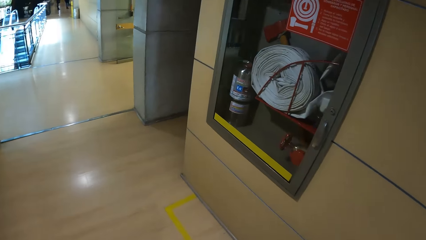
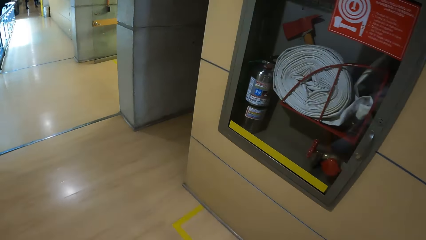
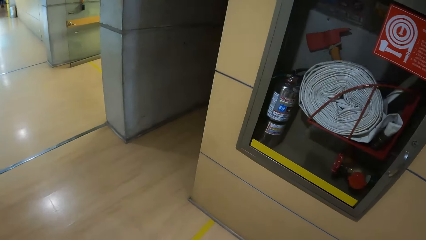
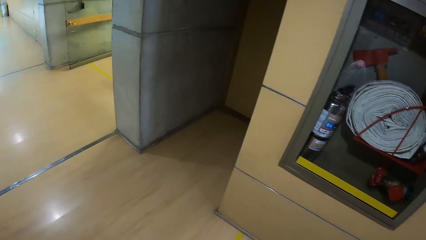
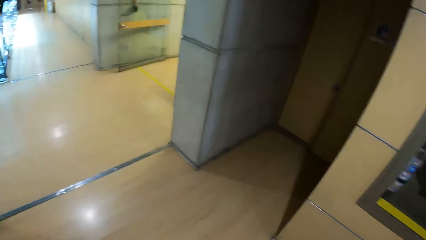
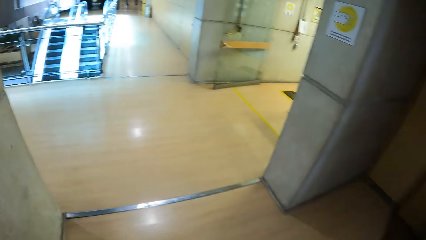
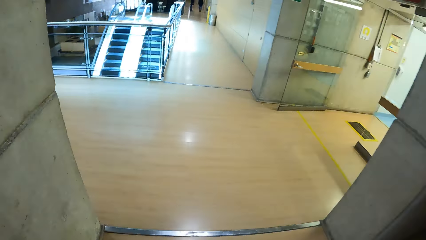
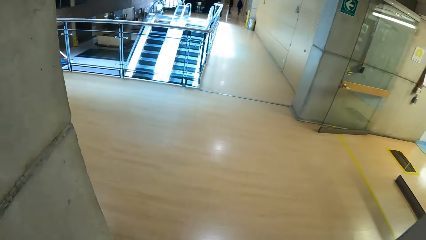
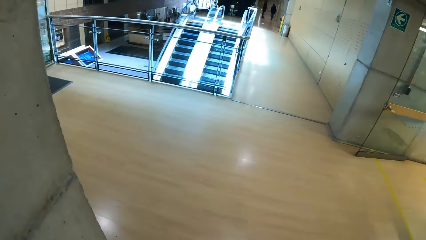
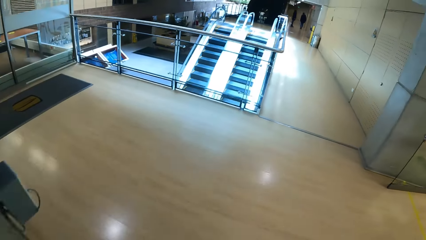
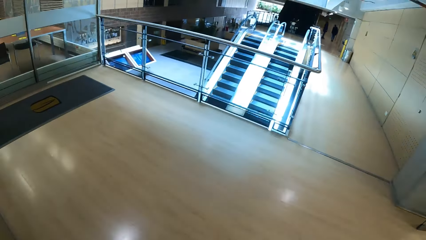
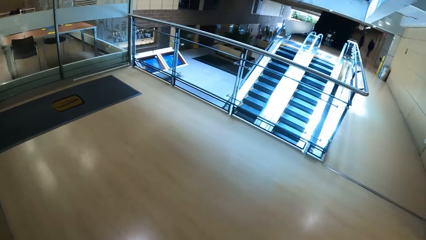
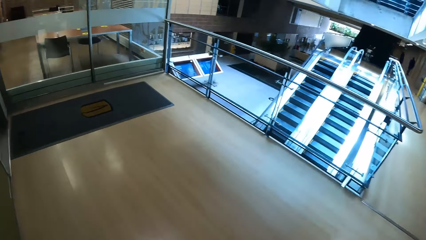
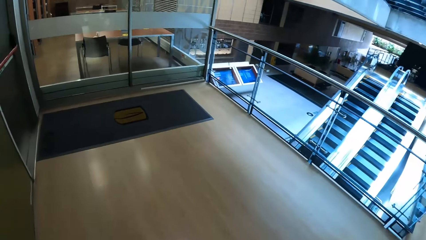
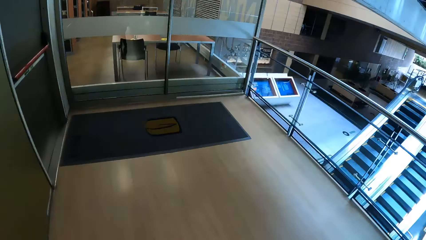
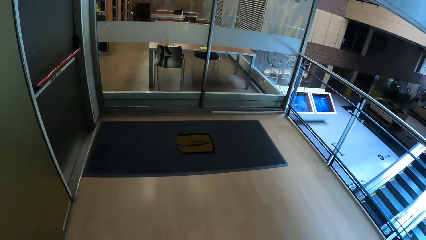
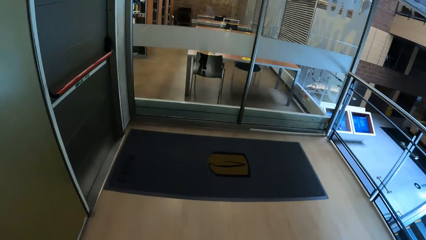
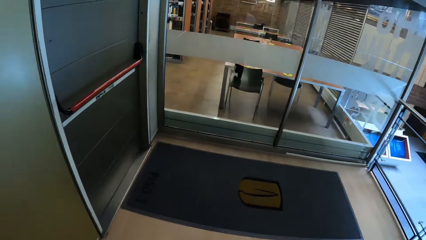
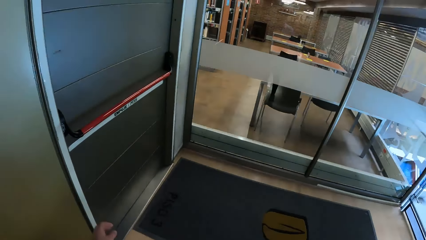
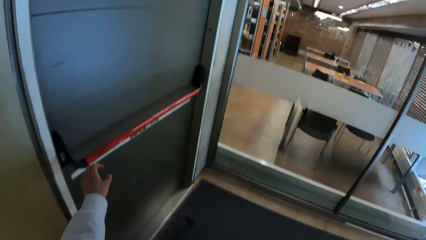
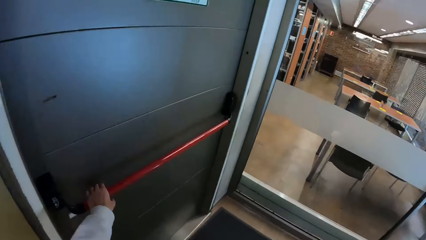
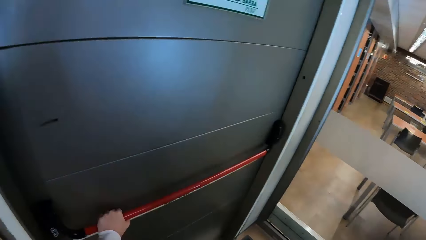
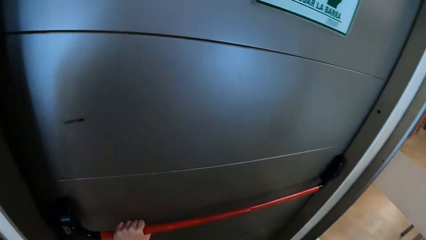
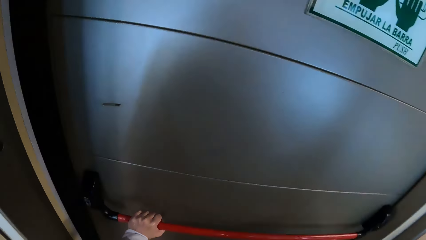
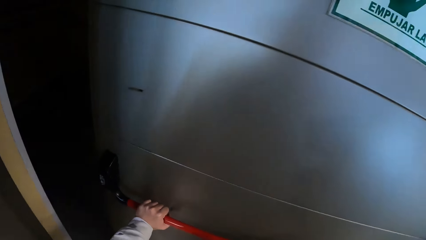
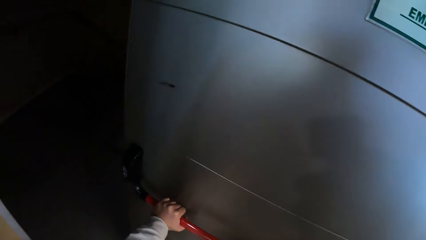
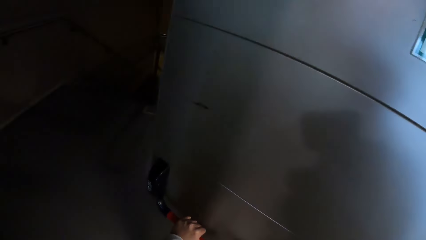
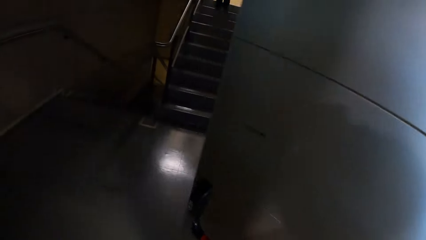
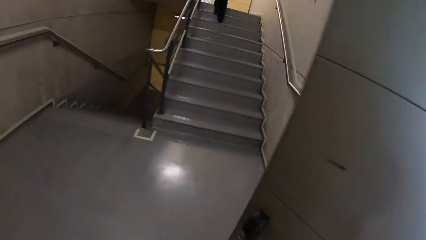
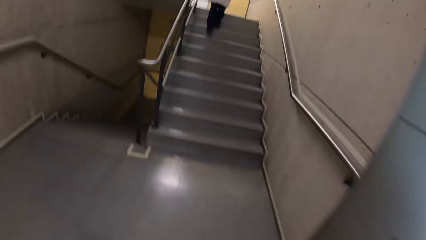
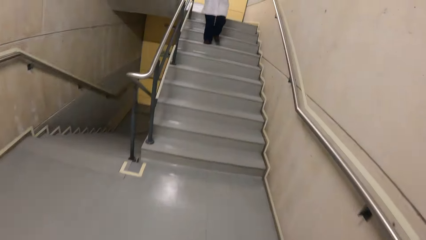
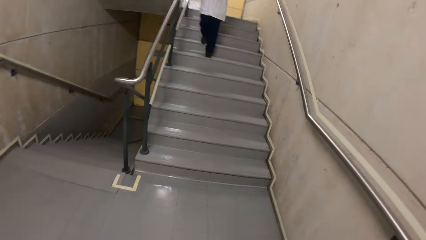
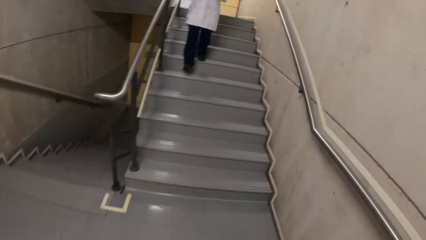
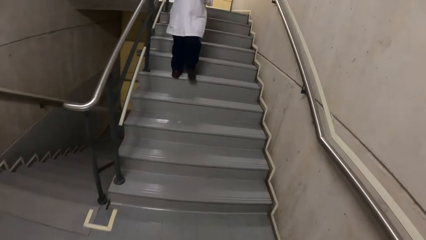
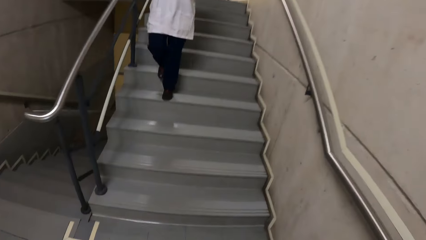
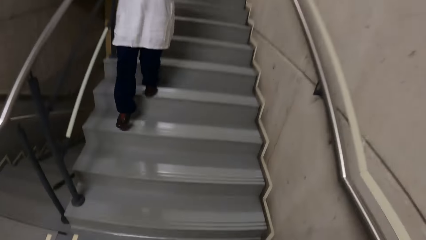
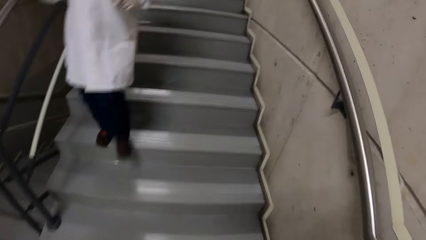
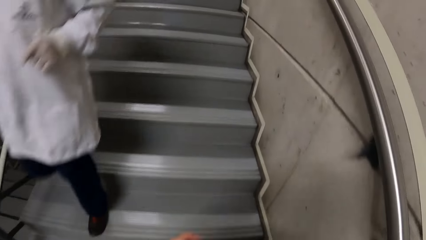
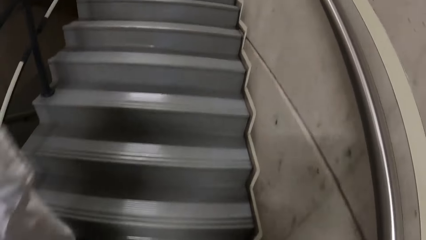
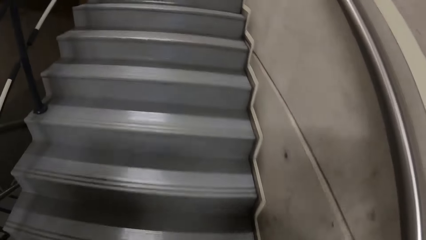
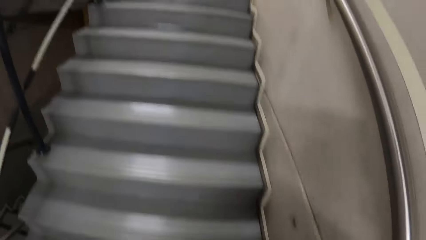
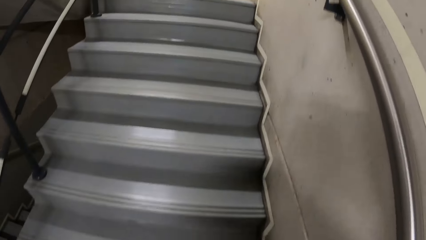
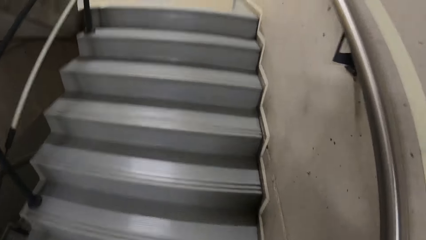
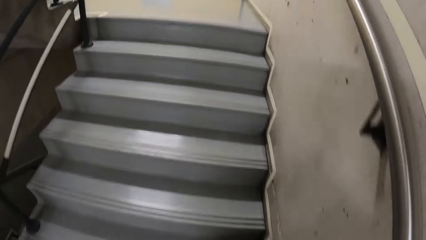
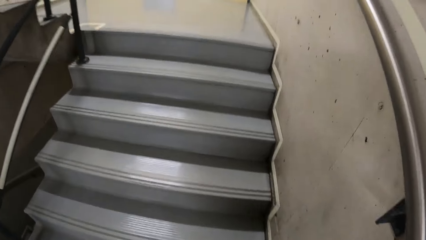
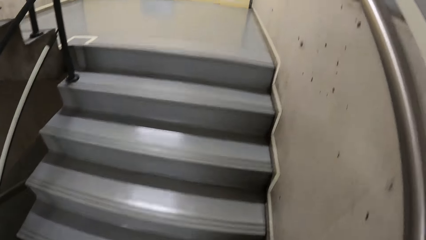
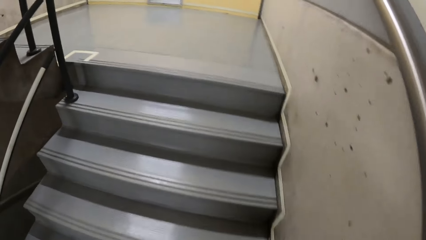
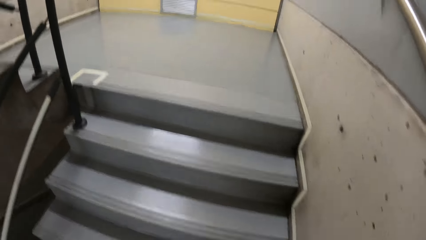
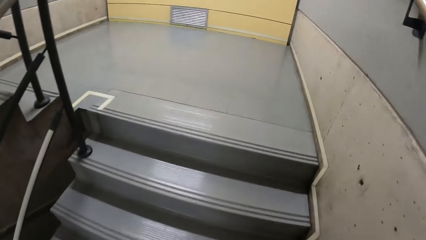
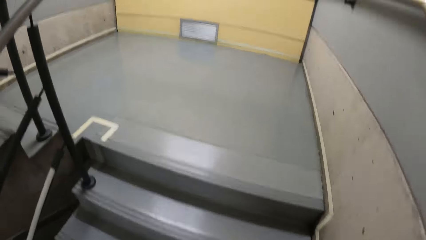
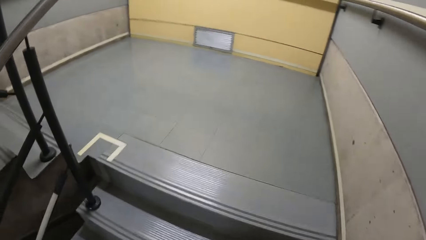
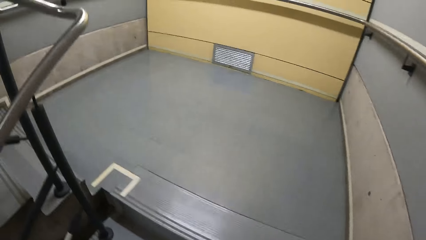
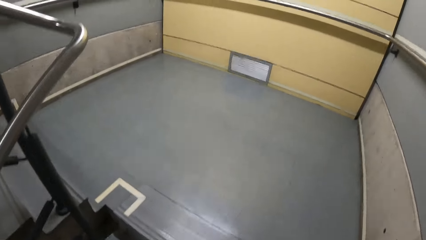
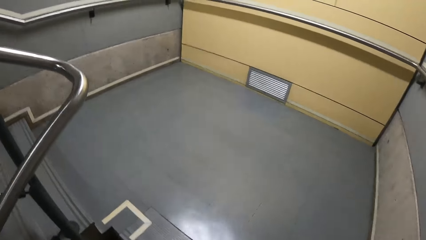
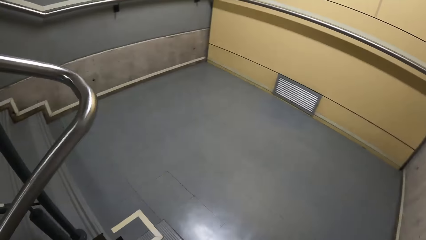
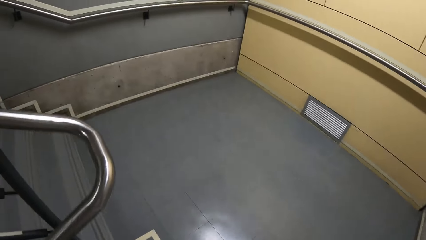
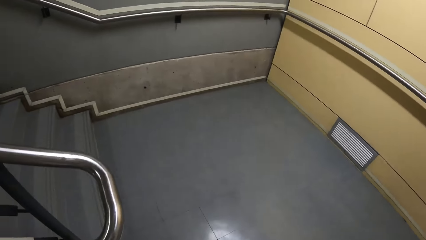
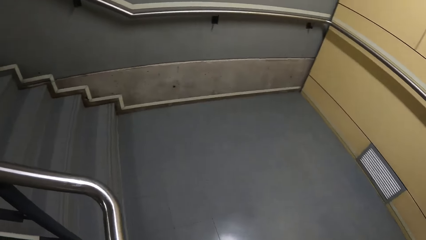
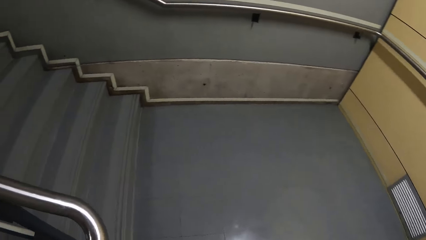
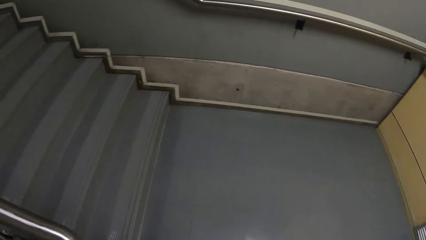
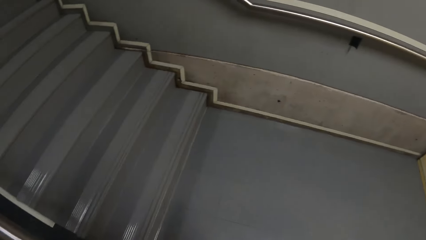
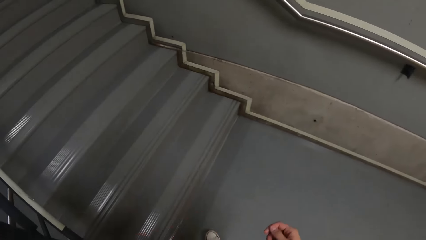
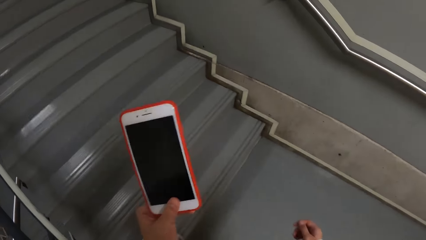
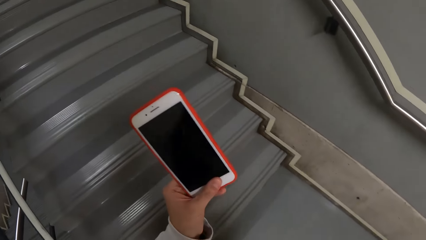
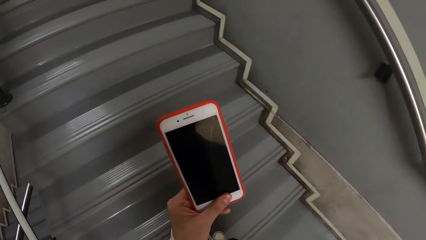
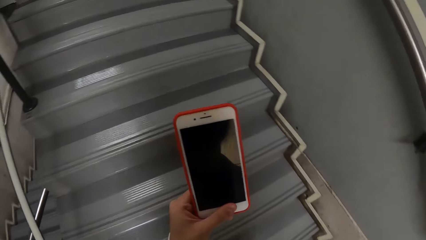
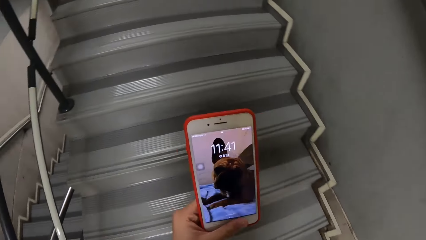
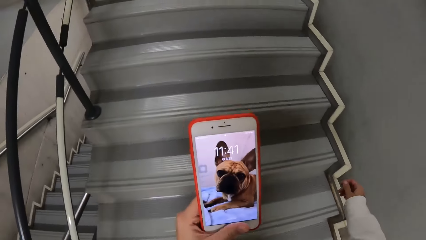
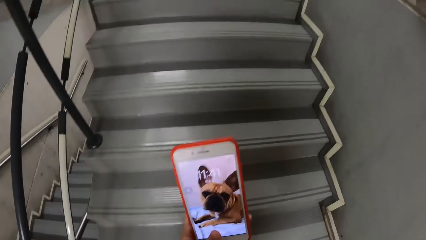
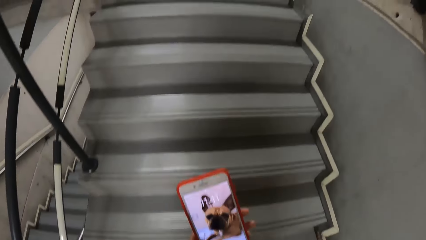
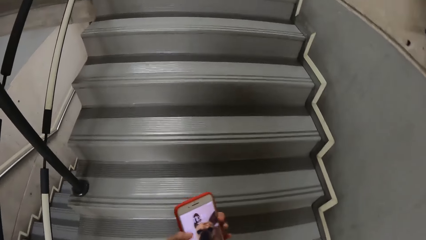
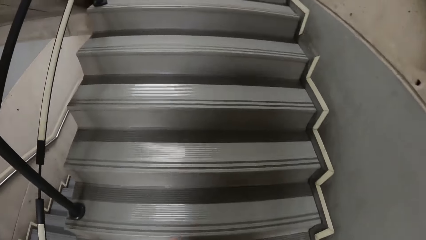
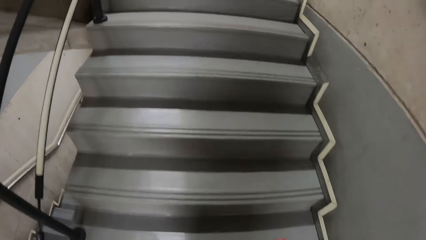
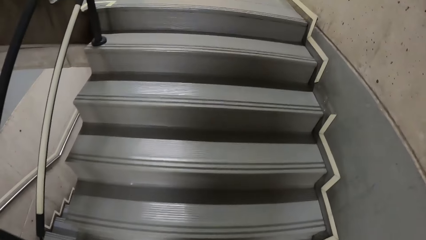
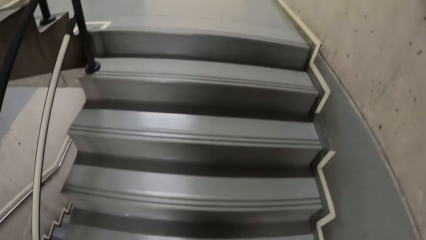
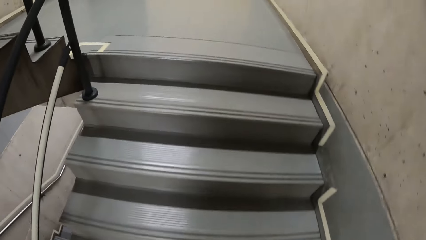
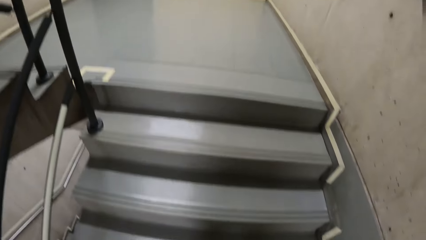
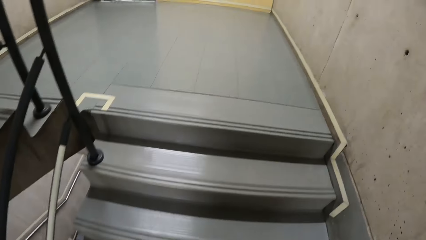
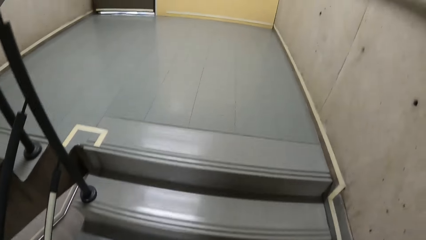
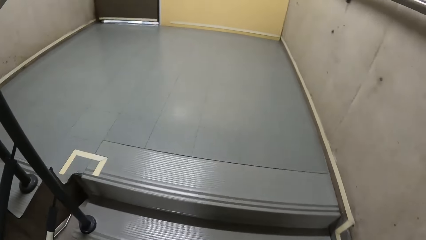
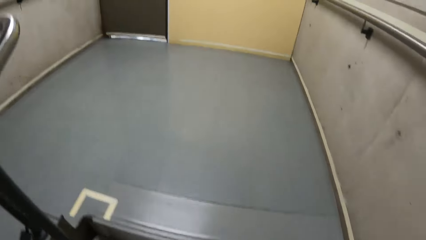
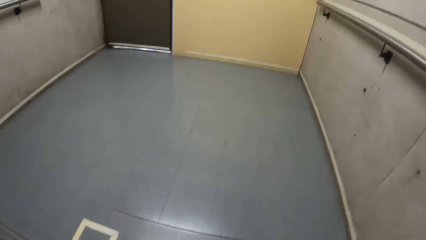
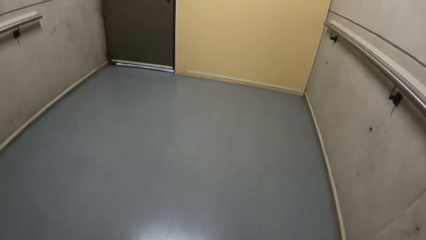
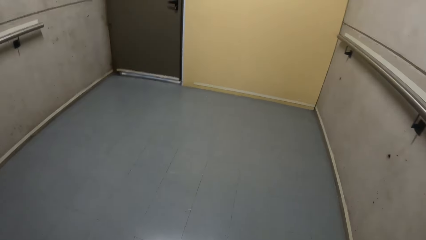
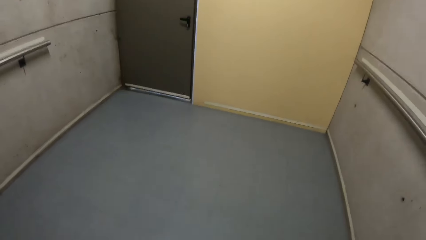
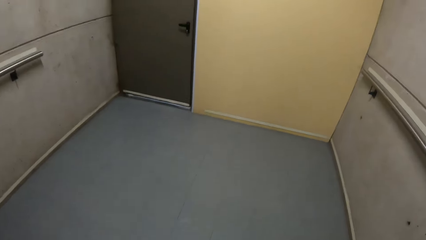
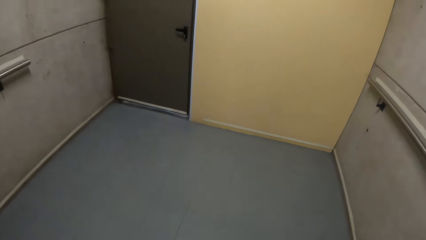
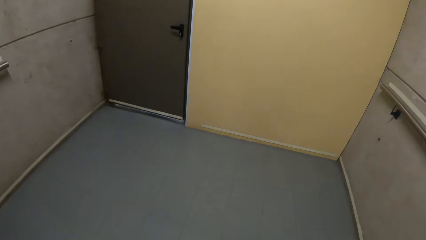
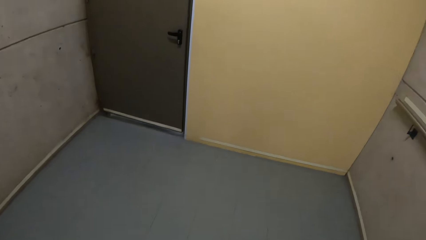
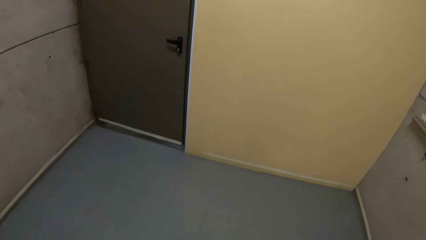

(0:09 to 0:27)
The camera wearer walks to another part of a laboratory. He opens a door with his left hand. He walks around. He climbs a staircase. He picks up a phone. He operates the phone with his left hand. He climbs the stairs.
